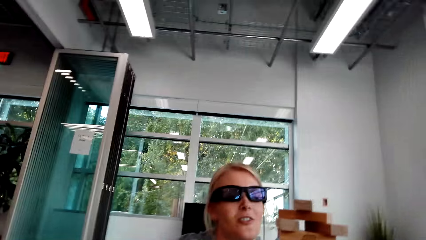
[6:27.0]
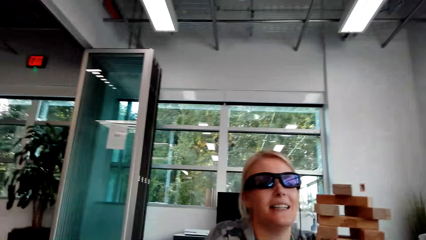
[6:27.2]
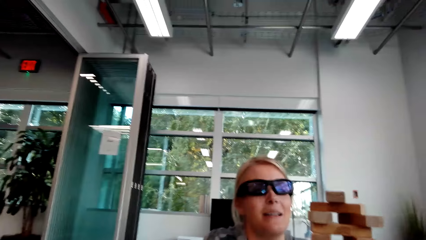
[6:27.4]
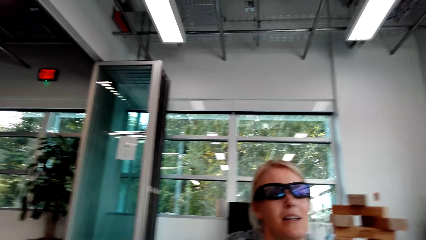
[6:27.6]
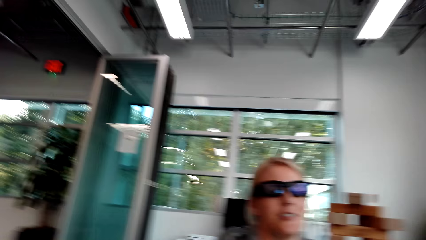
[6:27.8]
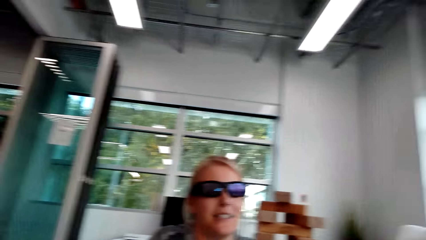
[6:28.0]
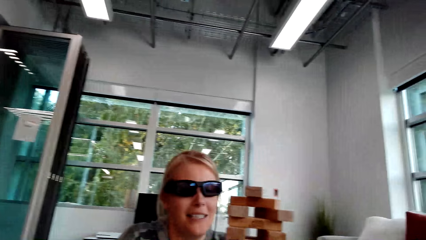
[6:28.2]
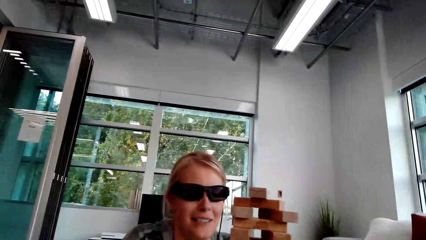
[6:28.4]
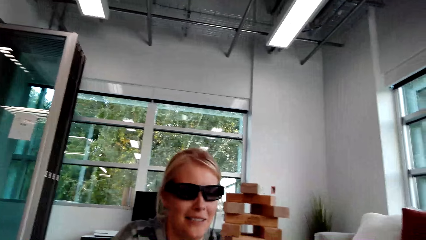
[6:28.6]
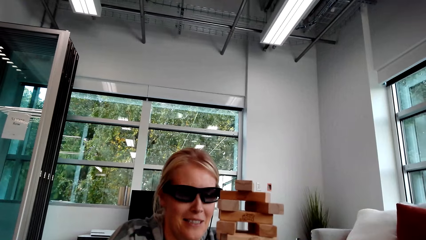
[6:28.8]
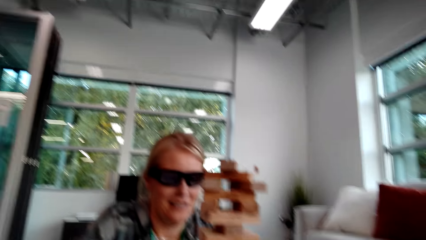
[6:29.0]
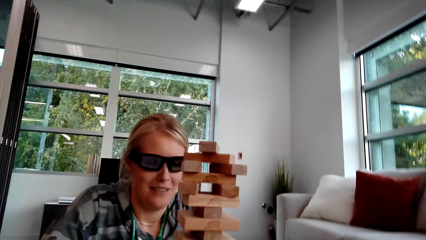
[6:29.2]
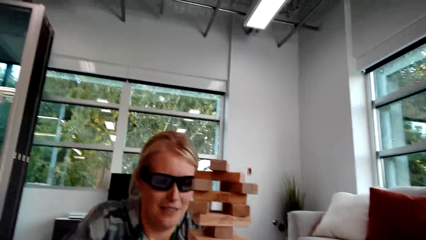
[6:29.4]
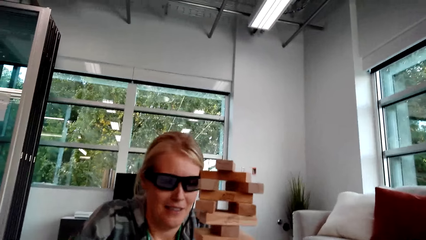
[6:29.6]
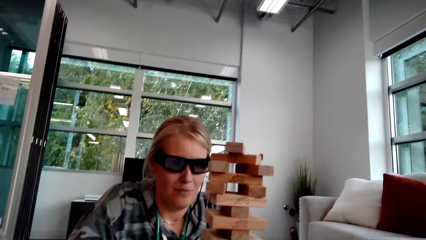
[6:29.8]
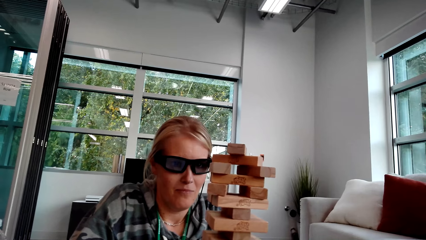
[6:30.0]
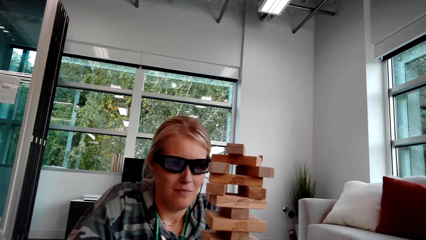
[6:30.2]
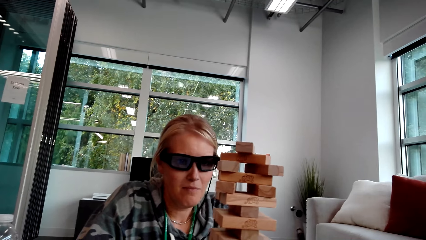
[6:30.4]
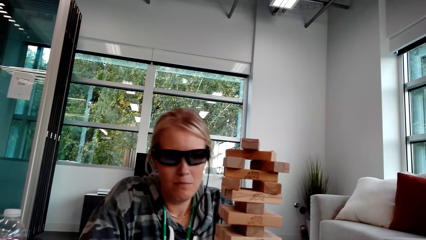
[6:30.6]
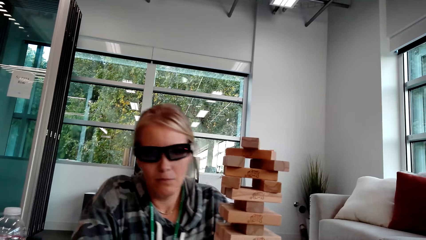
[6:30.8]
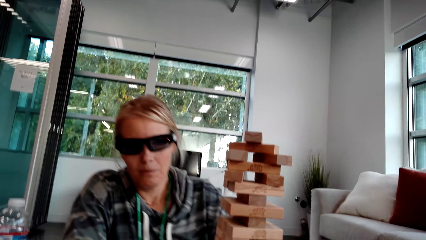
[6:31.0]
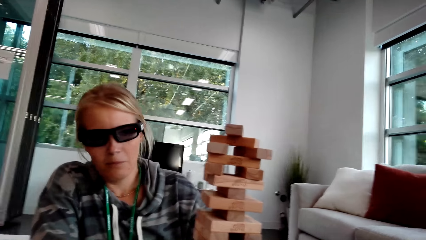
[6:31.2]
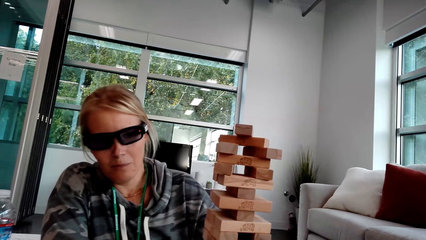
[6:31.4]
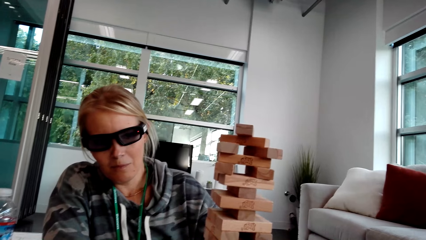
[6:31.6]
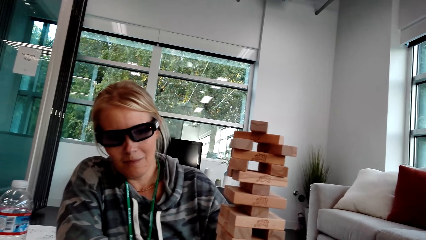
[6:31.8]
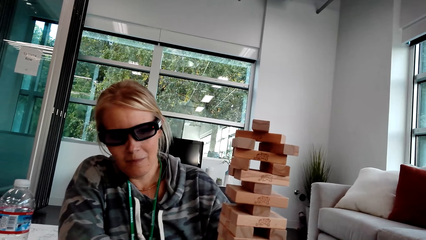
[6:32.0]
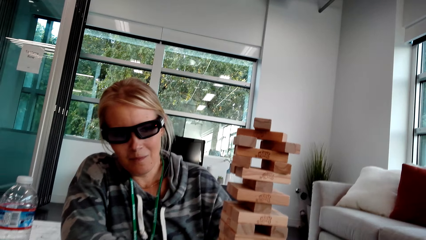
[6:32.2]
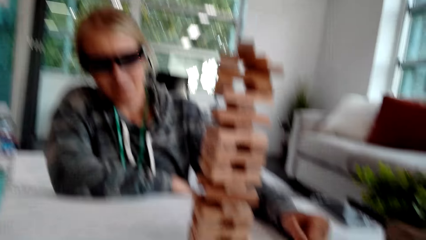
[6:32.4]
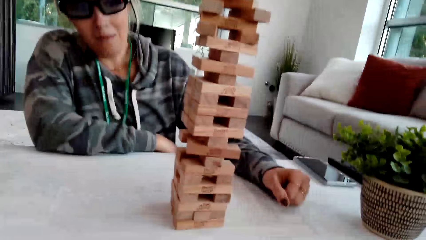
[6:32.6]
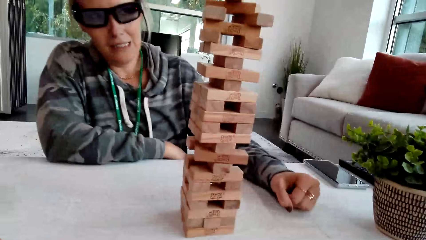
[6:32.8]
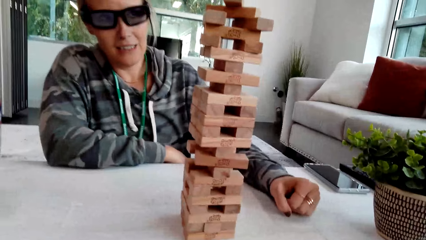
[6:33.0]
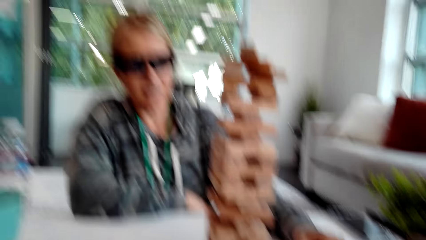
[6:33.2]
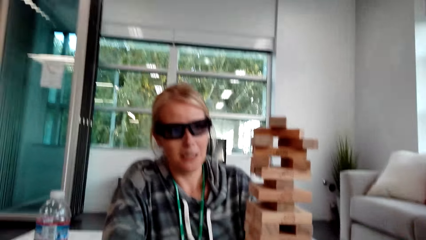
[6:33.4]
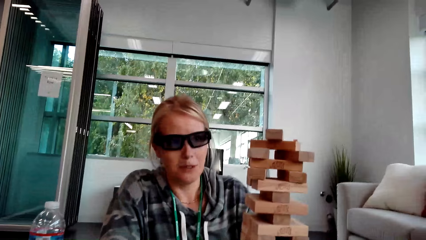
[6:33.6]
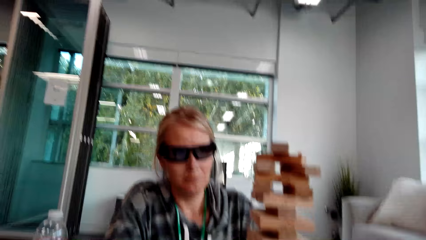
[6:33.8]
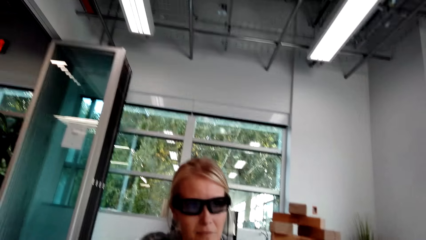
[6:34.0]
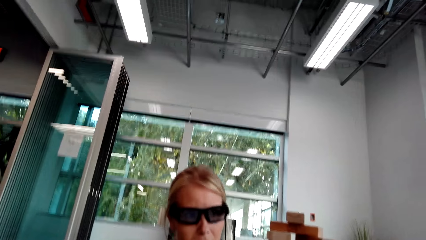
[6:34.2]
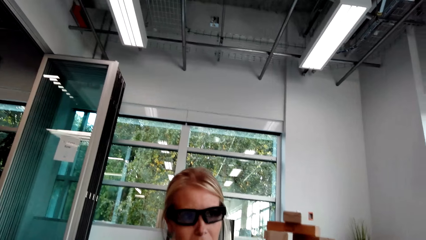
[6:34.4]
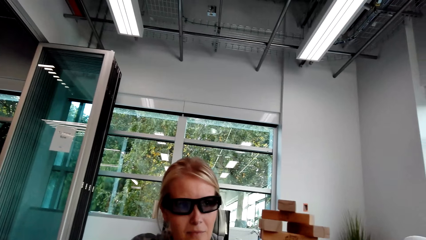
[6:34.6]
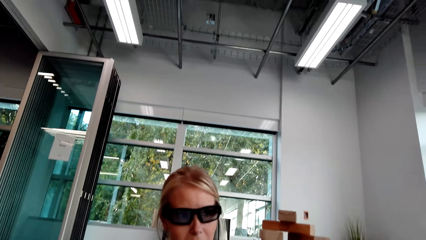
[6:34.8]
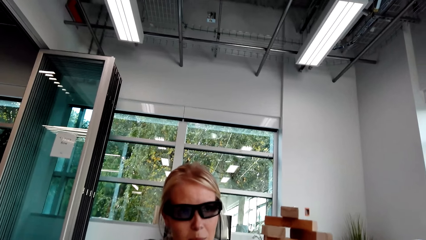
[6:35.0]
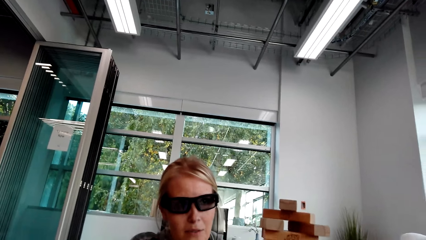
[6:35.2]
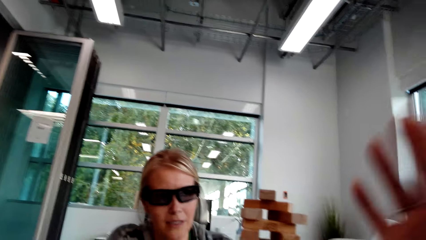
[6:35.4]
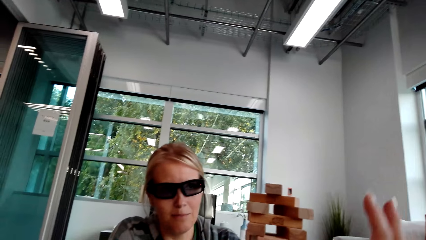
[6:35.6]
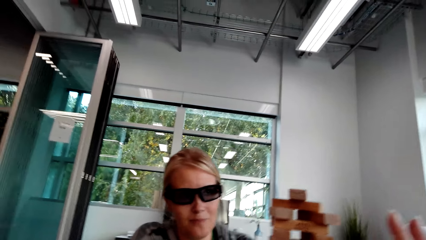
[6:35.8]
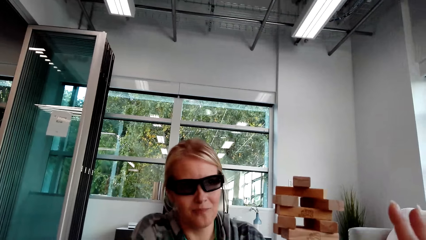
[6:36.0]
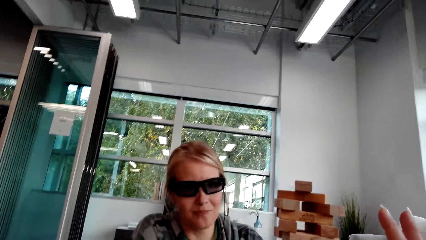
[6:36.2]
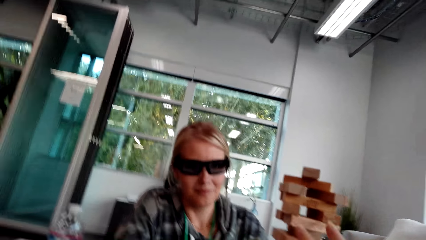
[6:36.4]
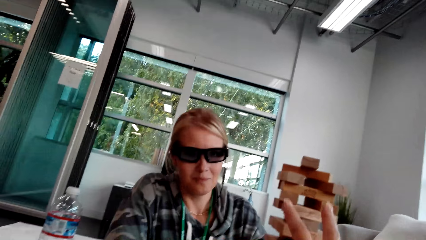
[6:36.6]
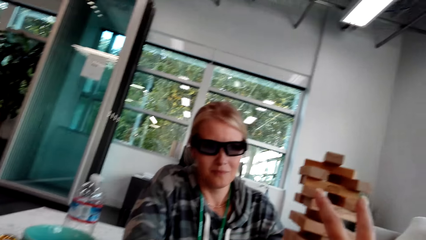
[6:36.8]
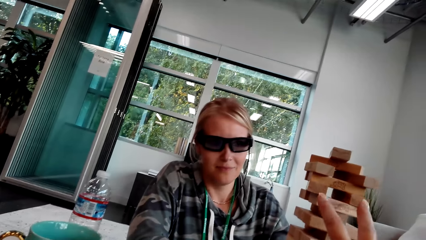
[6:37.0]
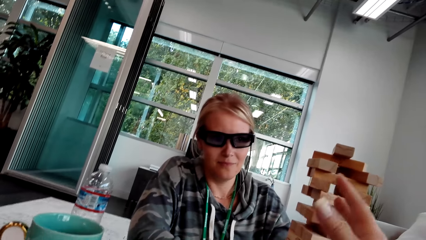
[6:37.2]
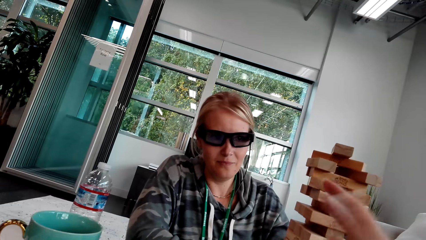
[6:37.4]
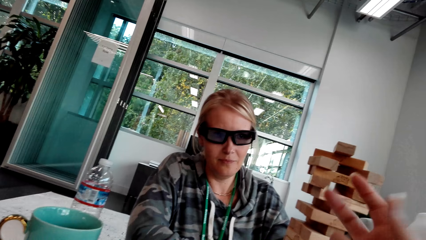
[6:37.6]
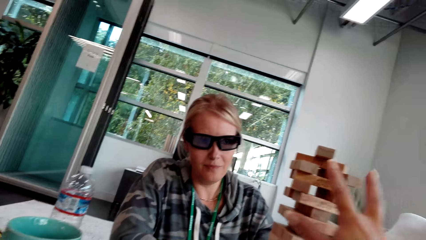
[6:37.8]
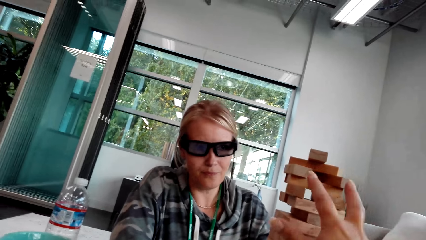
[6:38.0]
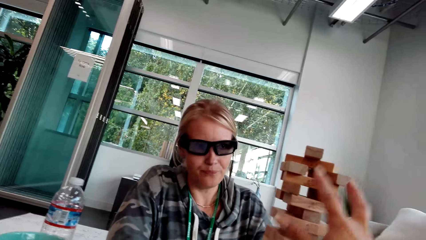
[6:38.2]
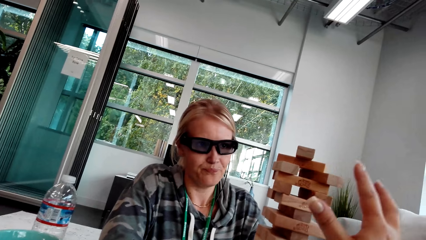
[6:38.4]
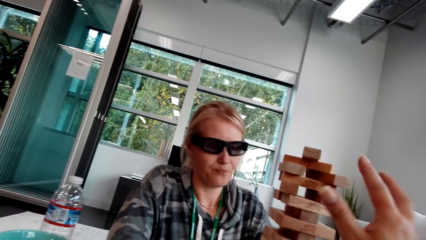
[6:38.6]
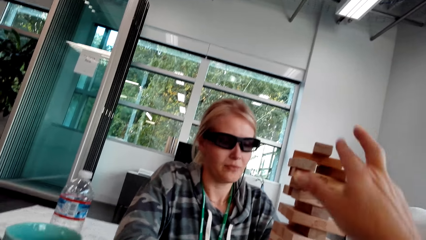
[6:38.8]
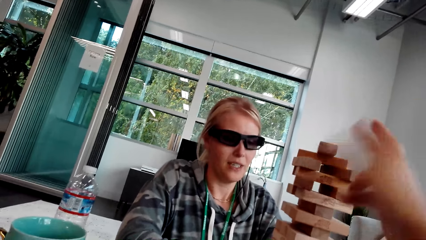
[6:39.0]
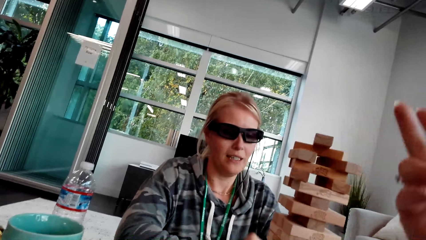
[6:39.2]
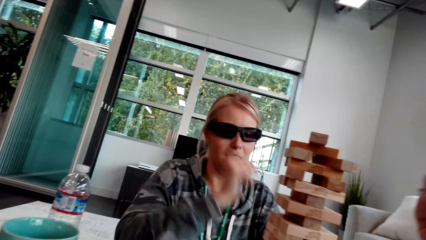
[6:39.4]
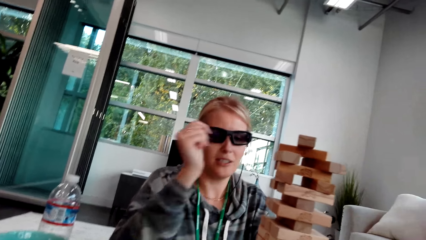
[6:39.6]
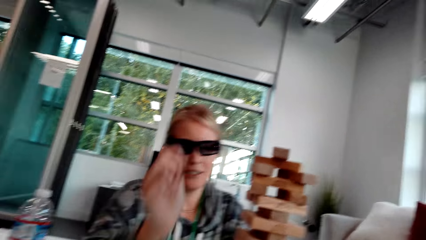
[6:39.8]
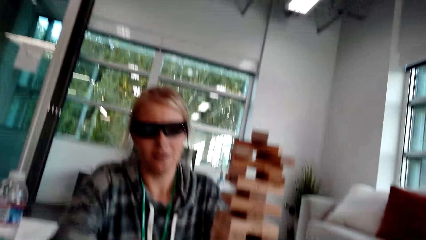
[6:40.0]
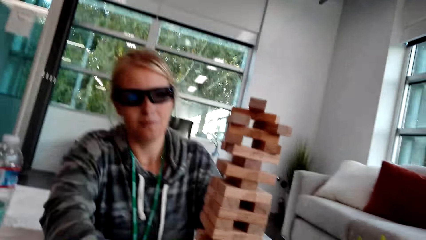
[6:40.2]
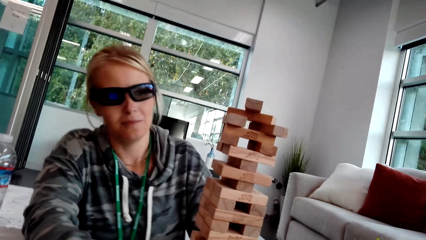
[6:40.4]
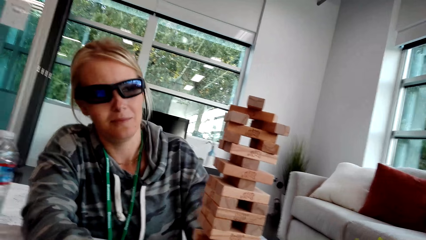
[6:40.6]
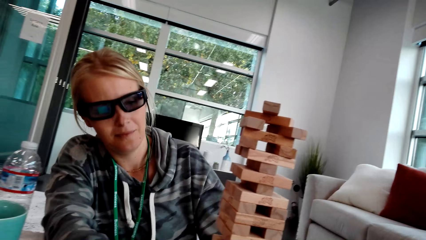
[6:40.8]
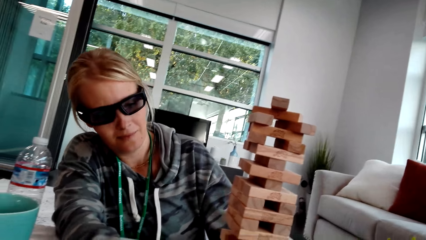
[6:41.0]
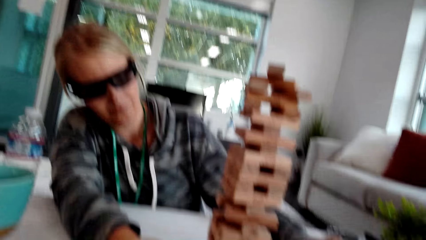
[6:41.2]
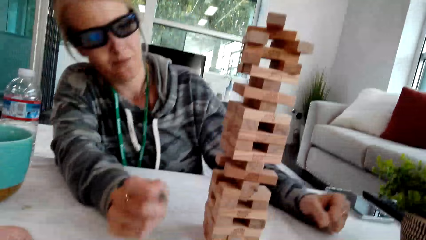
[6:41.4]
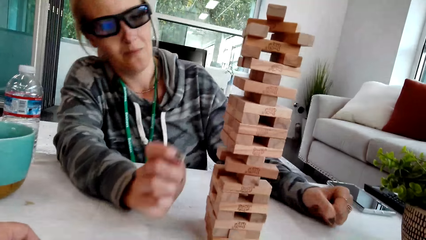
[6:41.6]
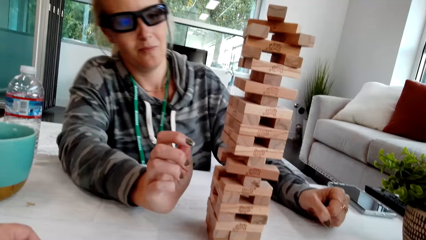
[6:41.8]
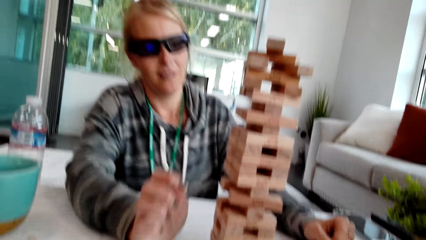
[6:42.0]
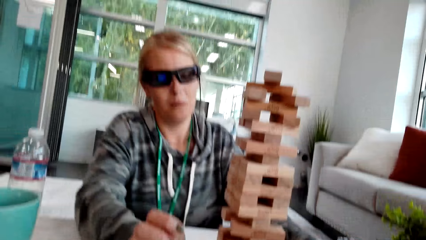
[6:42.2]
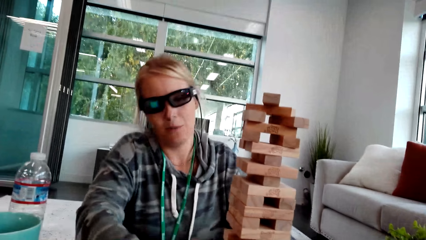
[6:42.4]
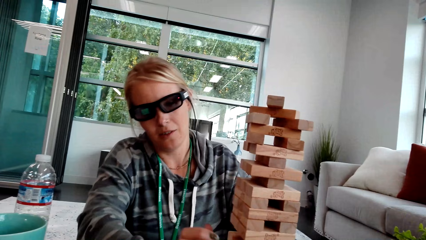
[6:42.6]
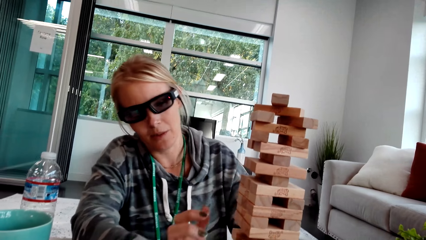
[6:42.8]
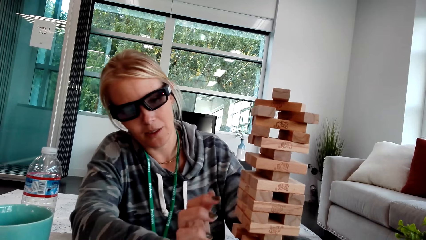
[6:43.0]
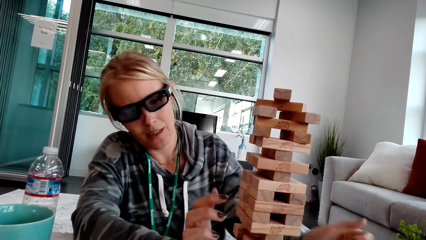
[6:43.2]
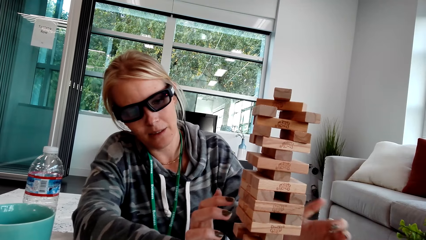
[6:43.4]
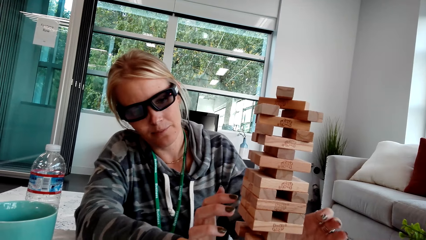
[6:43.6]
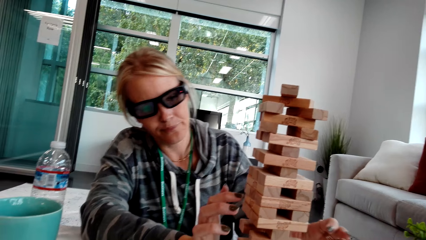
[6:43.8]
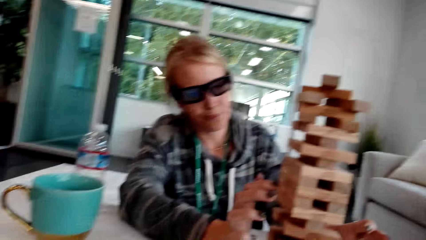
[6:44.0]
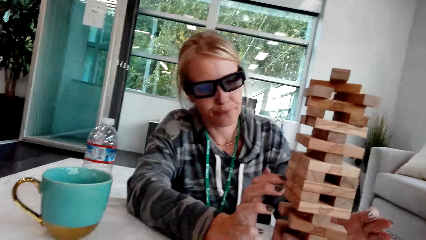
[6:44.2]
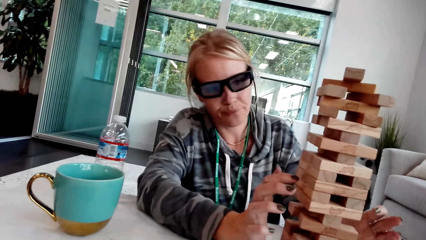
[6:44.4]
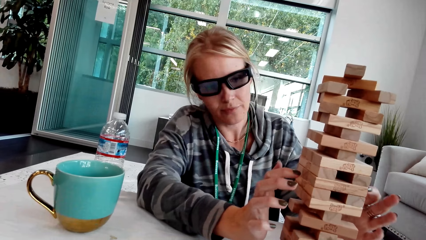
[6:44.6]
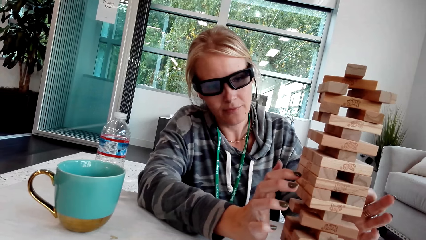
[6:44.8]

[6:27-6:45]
The camera wearer interacts with a woman. The woman talks. The camera wearer lifts the hand and moves the hand. The woman lifts the hand and moves the hands.
